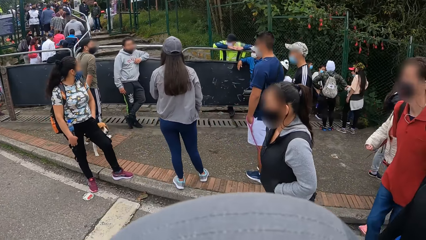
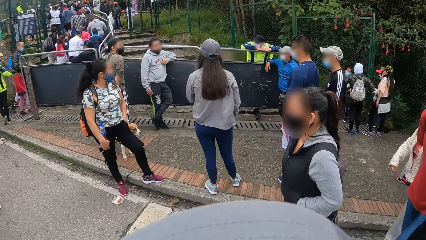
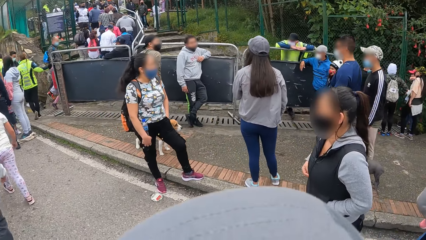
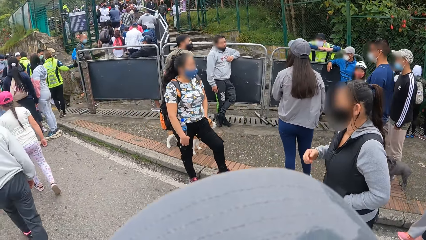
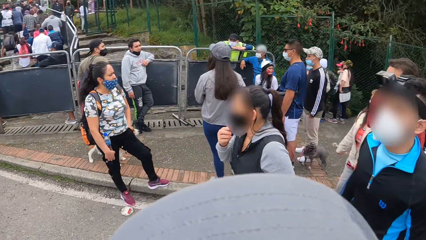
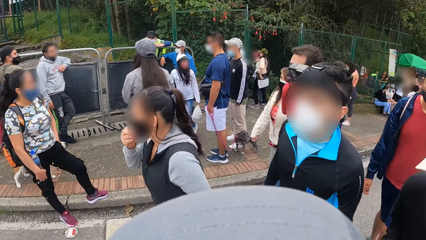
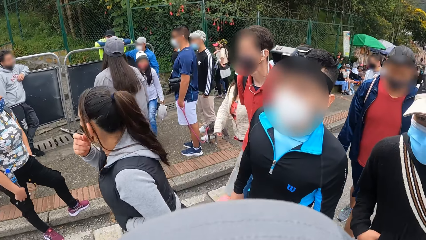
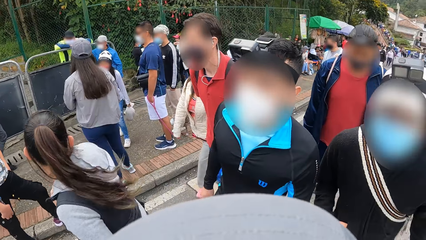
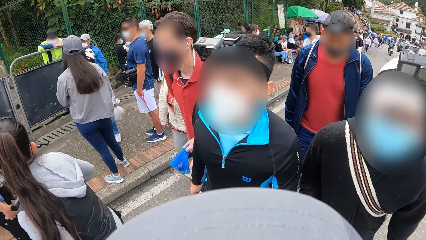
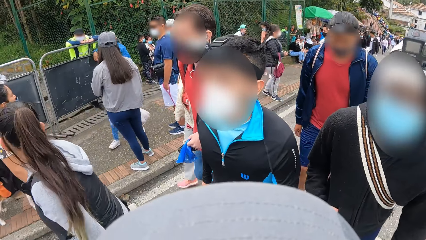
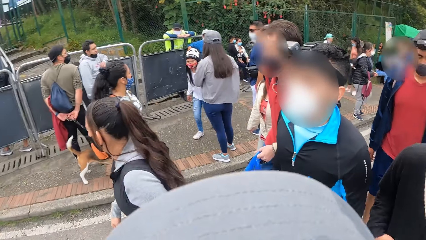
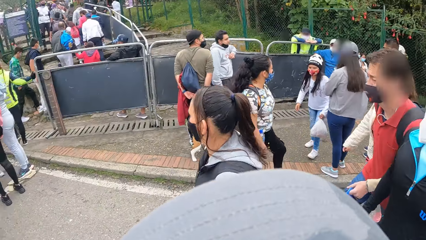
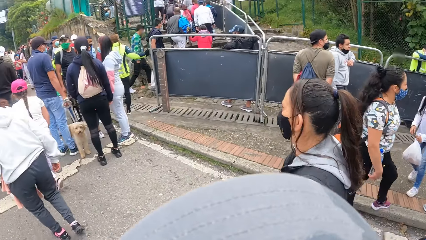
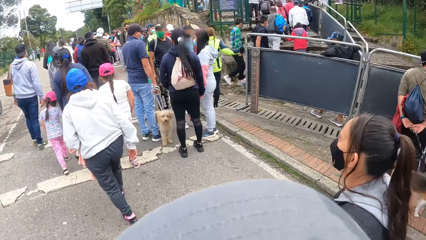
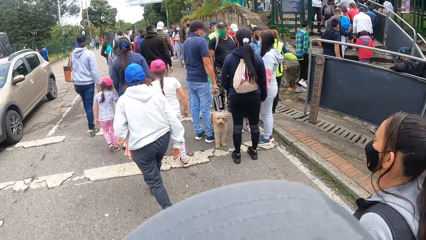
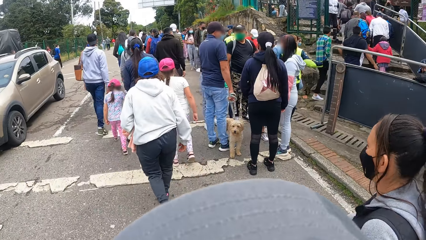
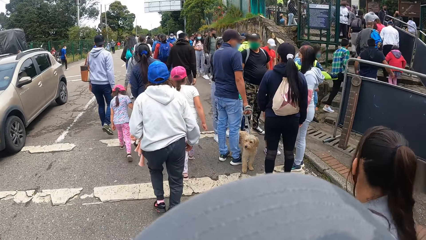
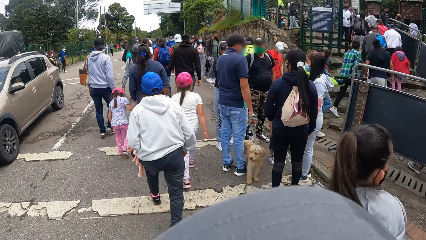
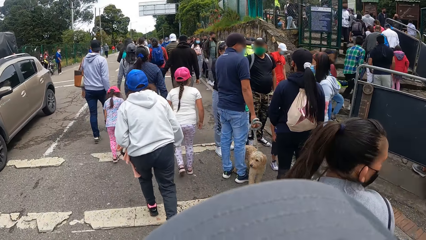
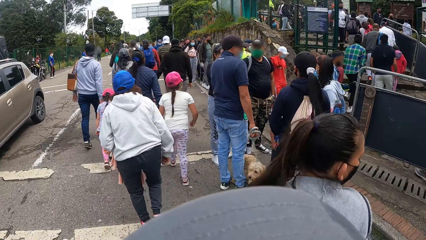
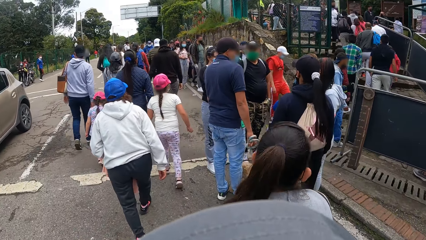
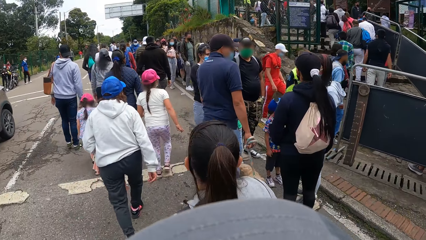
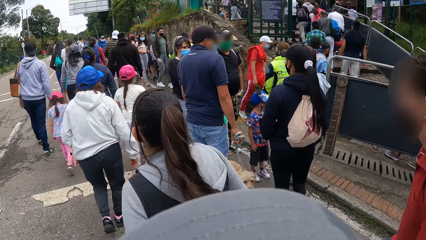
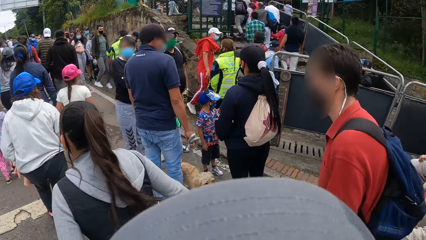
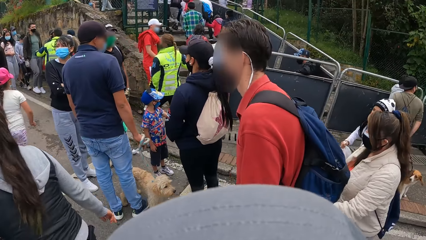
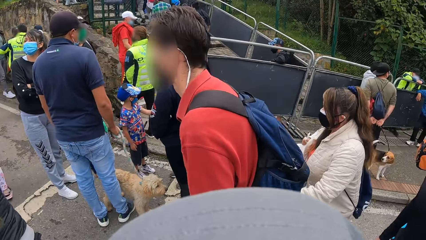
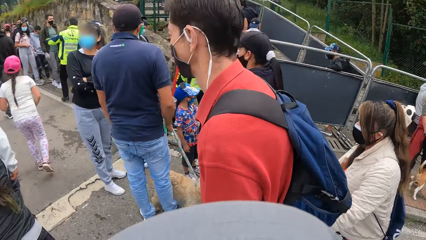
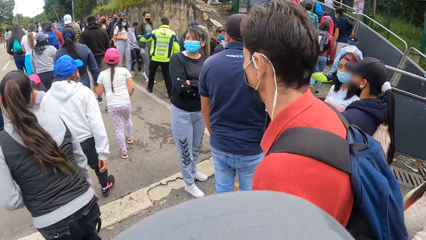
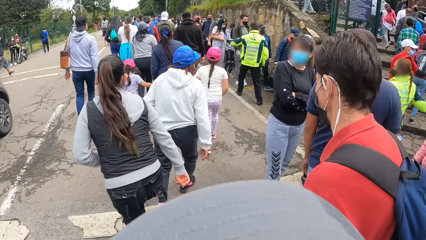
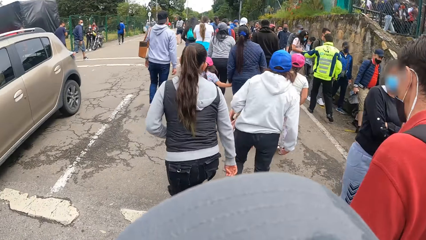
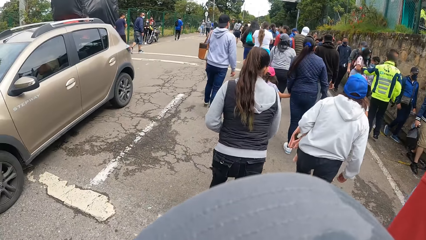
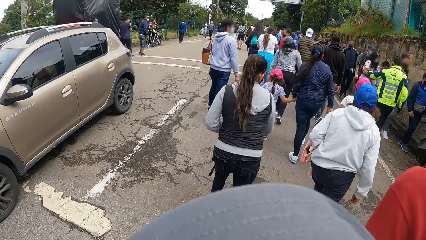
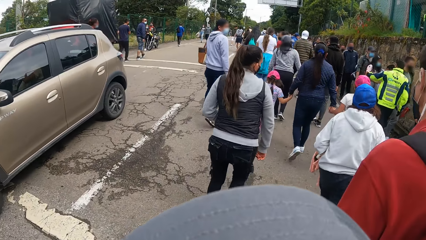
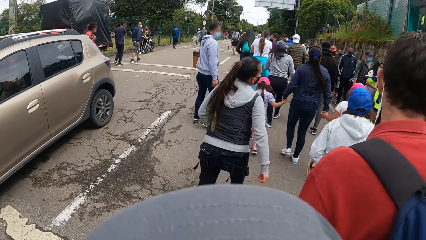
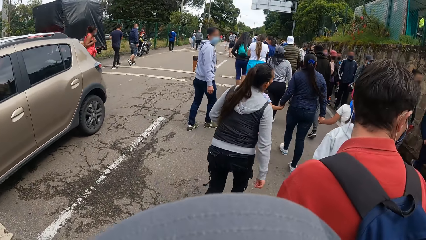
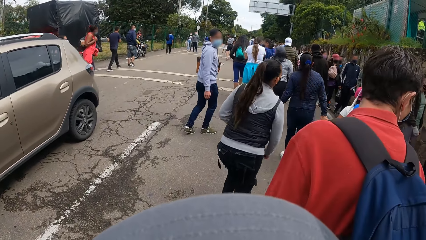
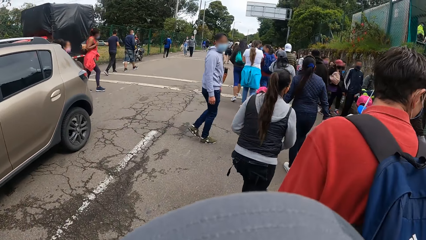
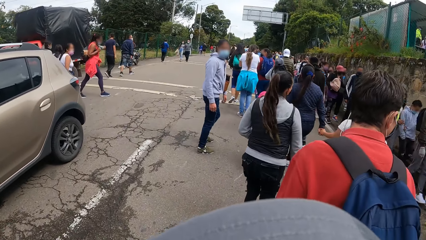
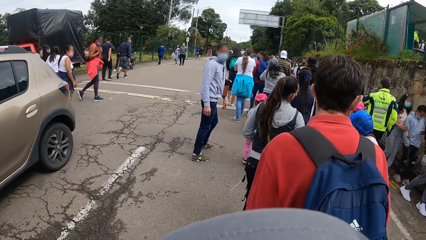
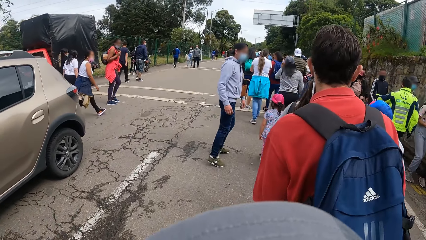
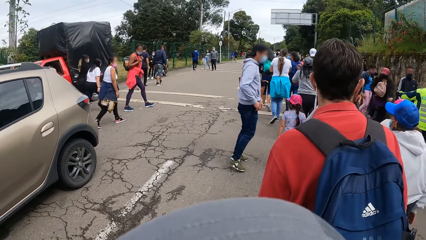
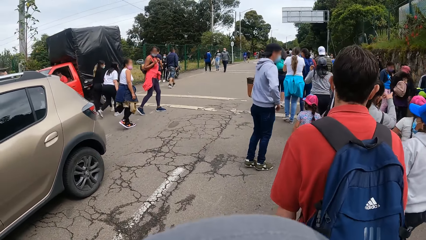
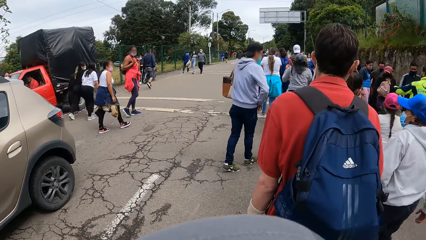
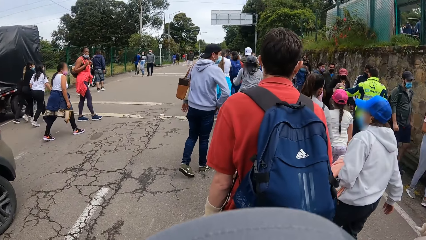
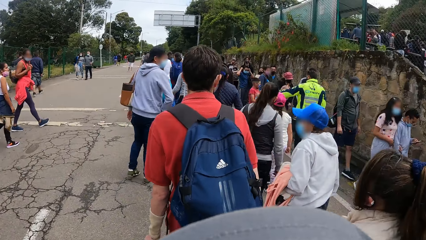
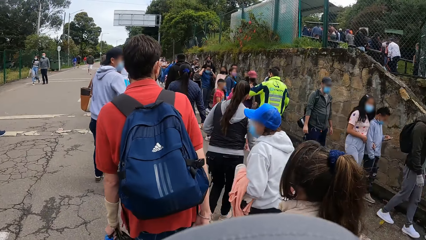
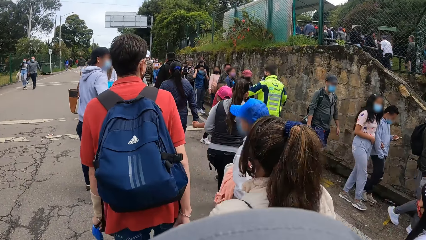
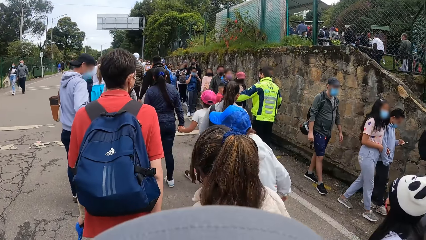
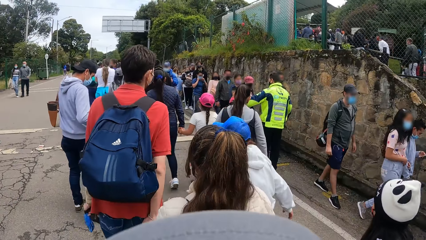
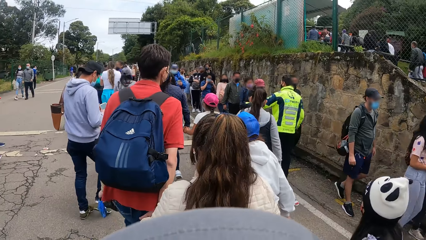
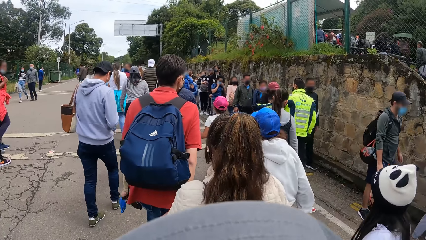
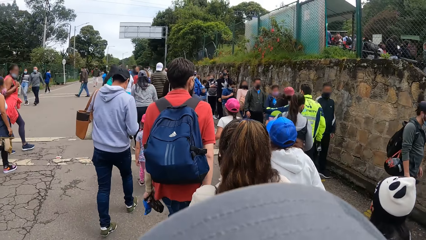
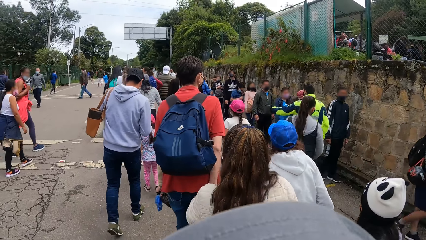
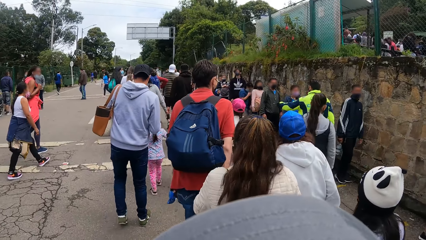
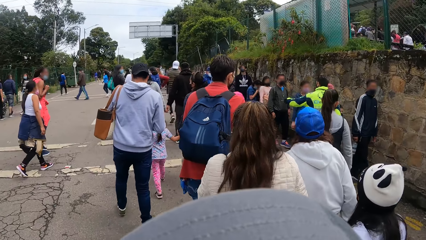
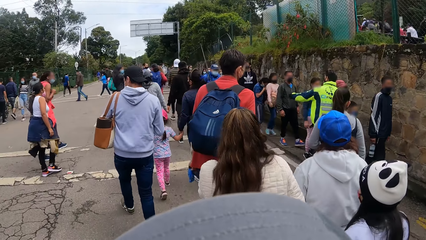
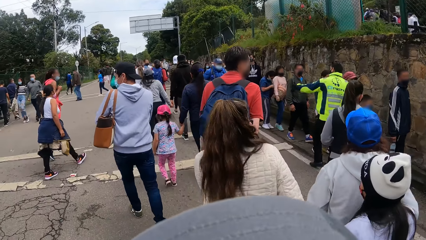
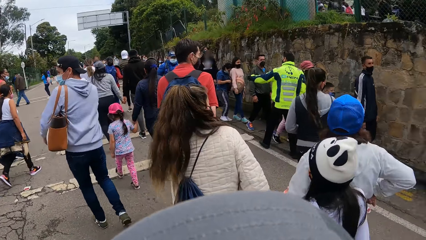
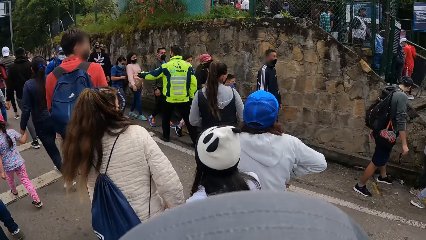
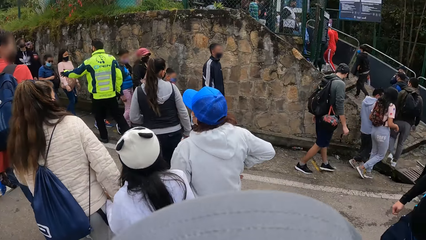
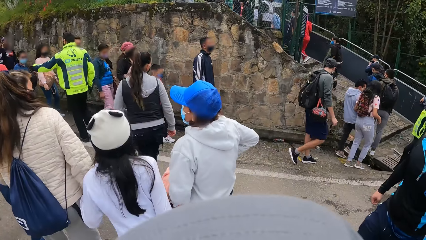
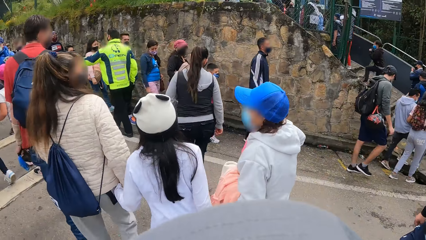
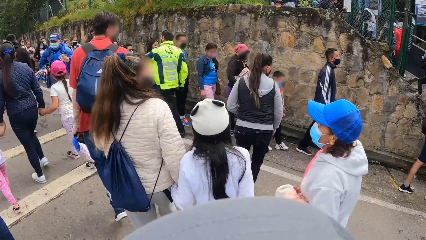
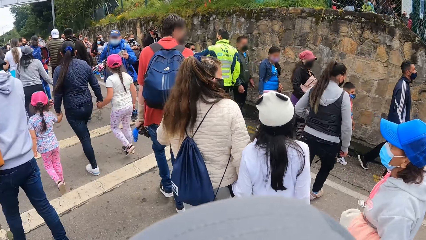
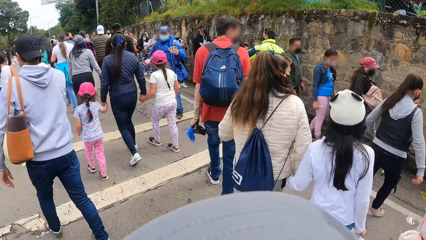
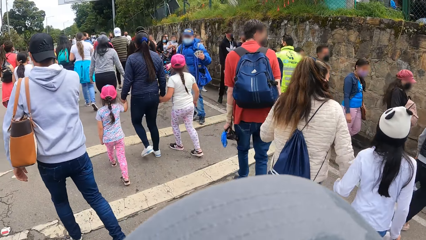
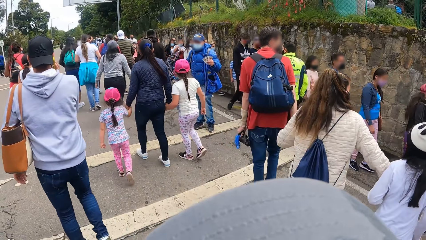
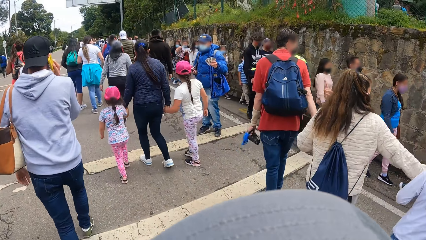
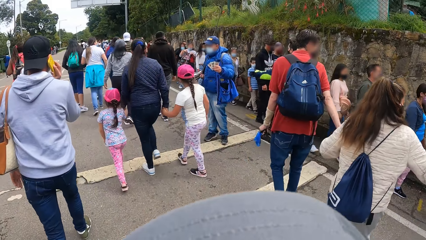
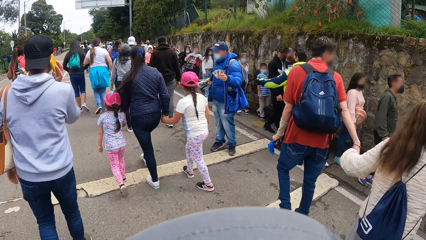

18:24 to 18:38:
The camera wearer interacts with the man and another man. They pass the parked car on the road. They walk along the road.

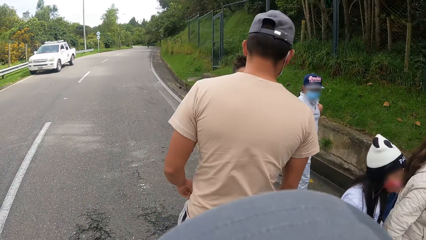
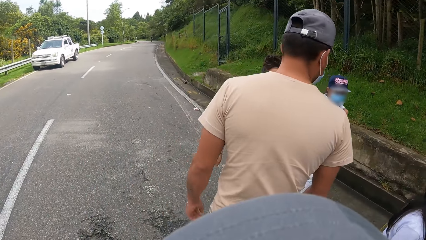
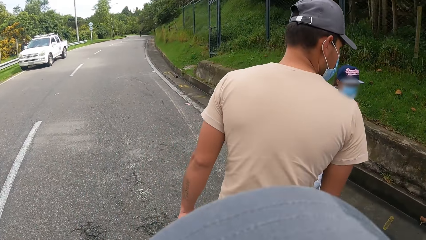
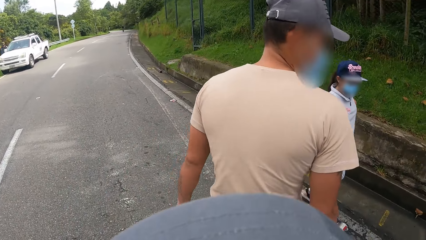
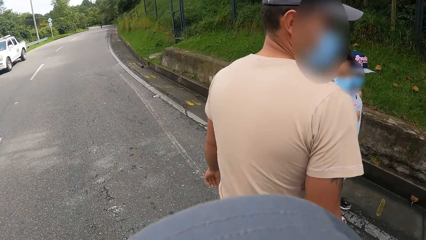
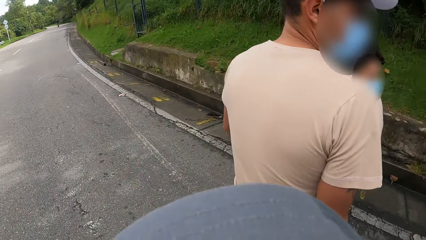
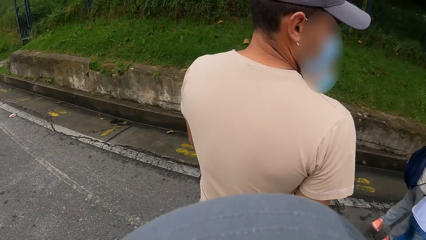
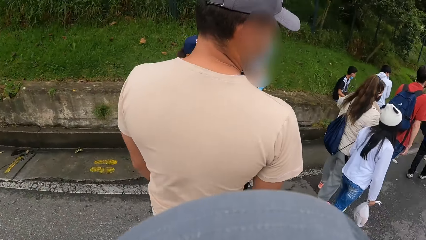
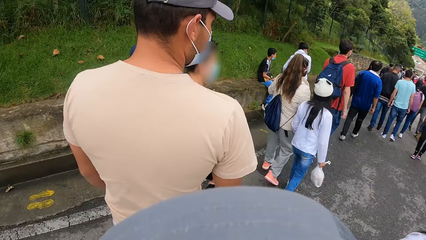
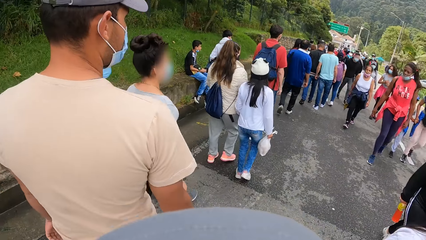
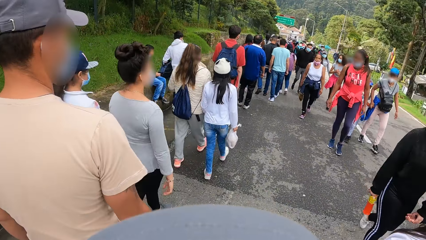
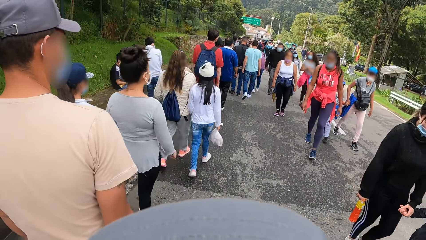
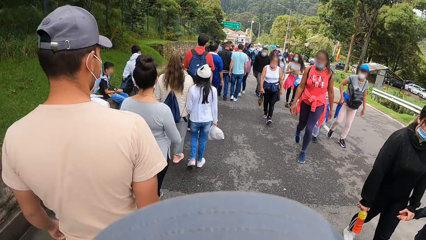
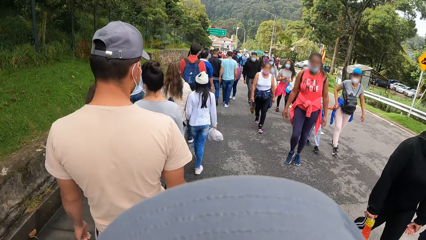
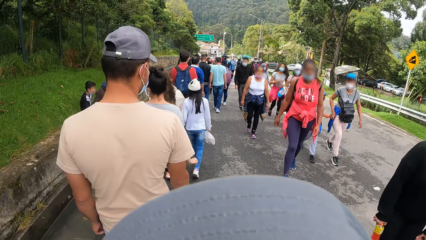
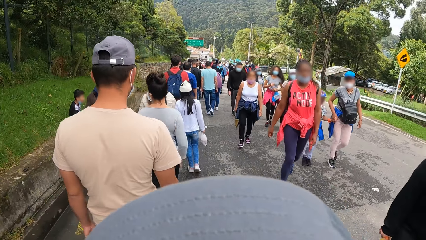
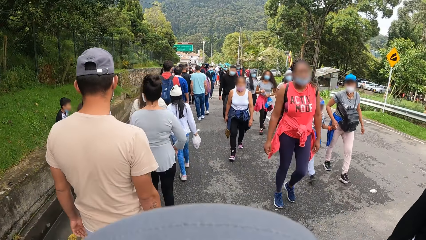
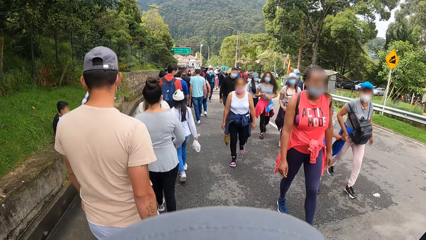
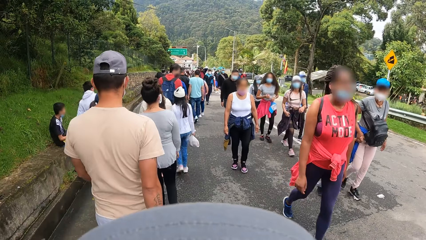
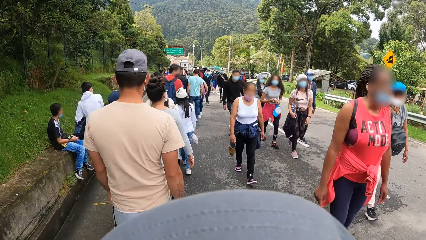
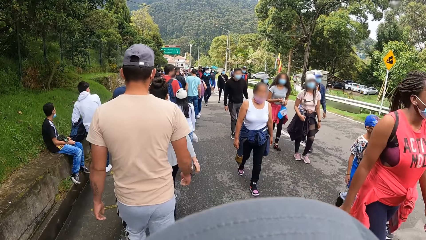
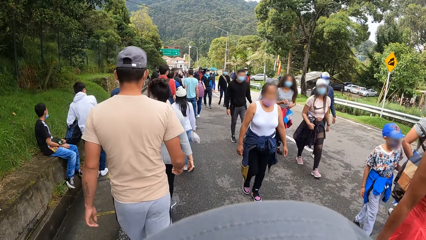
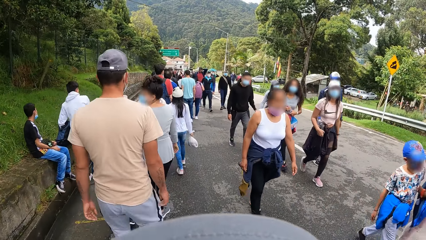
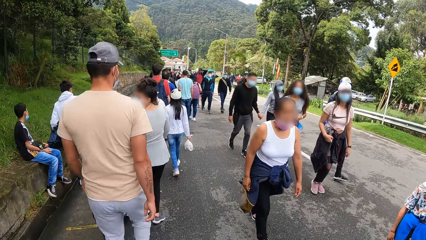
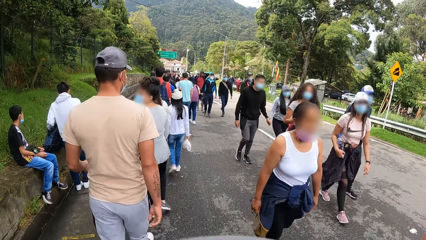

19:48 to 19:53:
The camera wearer joins a queue on the road. They turn back on the road.
